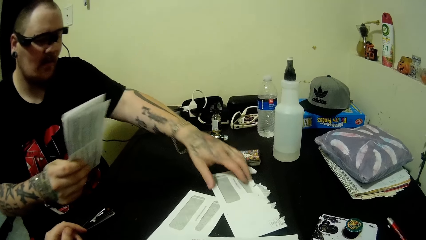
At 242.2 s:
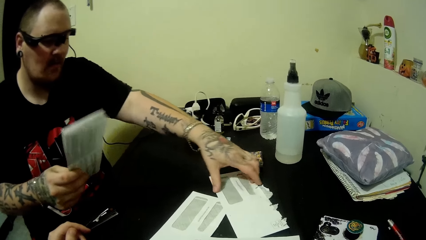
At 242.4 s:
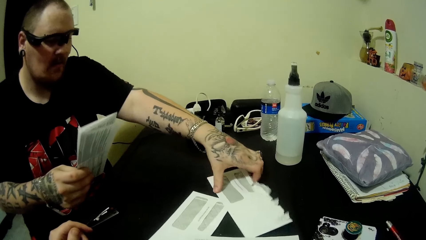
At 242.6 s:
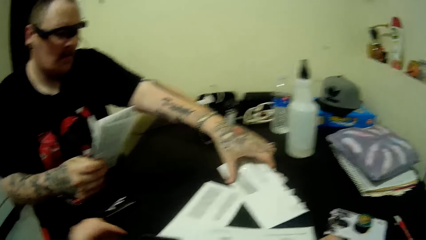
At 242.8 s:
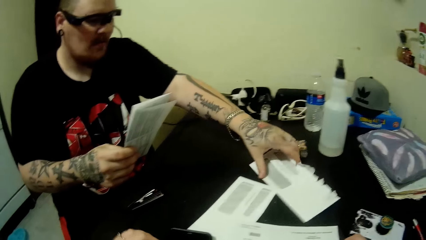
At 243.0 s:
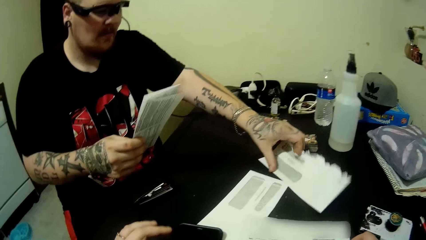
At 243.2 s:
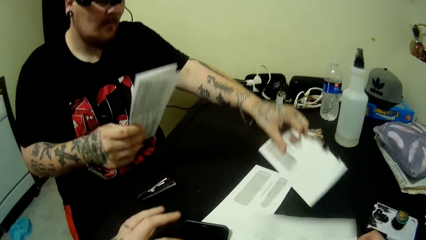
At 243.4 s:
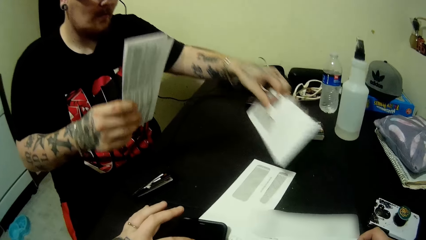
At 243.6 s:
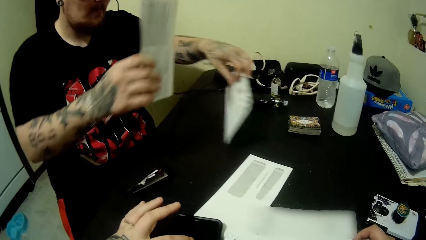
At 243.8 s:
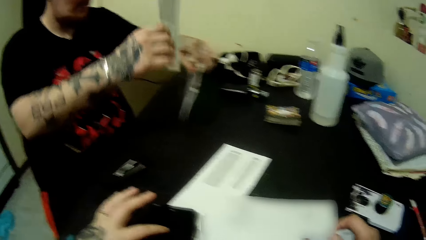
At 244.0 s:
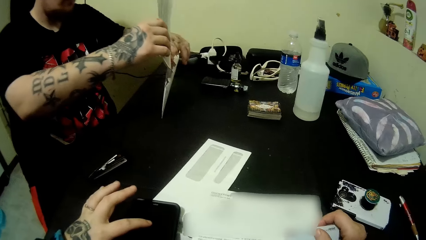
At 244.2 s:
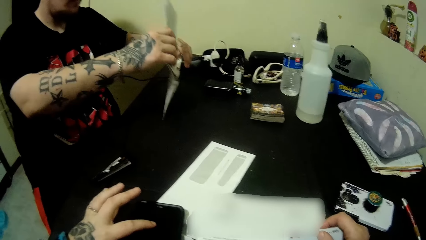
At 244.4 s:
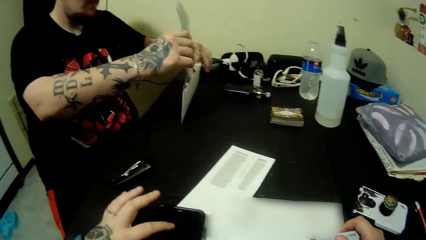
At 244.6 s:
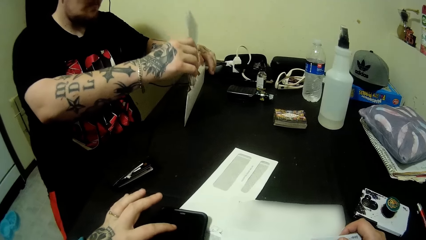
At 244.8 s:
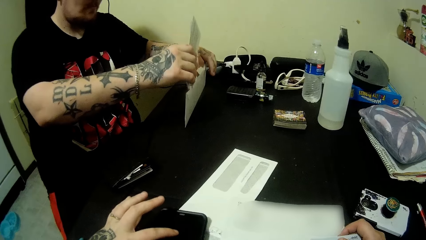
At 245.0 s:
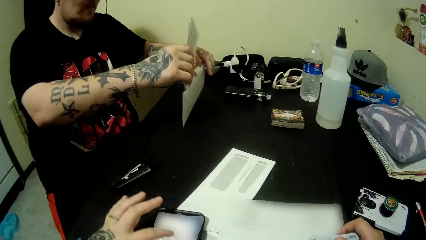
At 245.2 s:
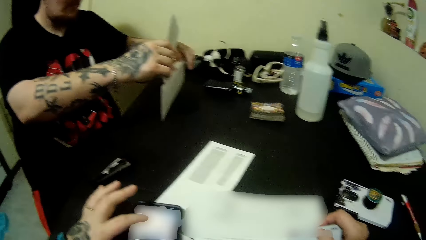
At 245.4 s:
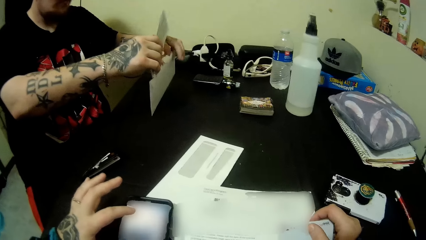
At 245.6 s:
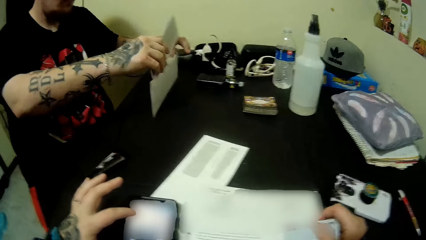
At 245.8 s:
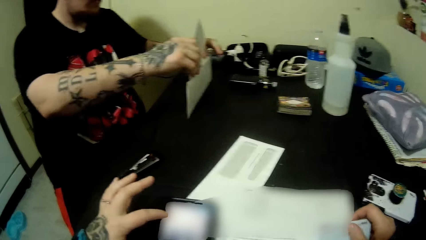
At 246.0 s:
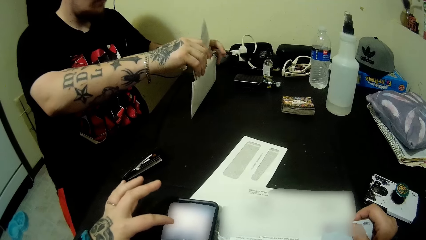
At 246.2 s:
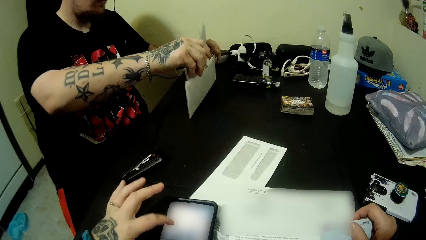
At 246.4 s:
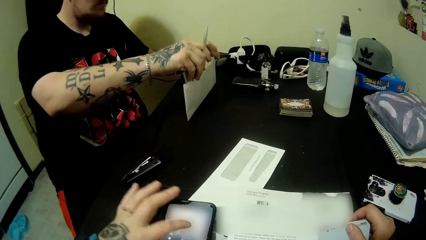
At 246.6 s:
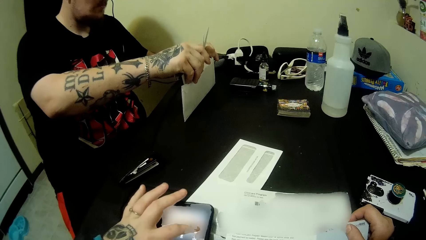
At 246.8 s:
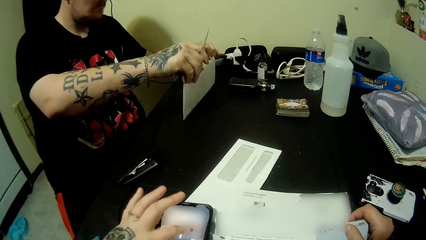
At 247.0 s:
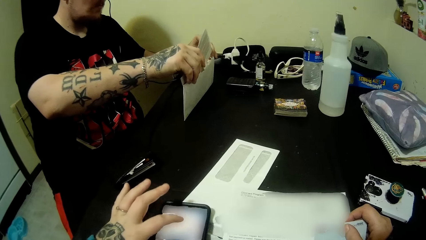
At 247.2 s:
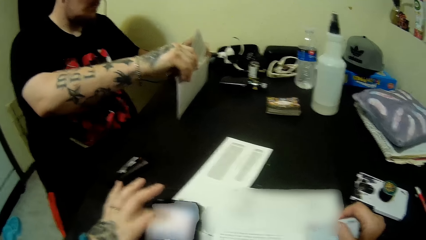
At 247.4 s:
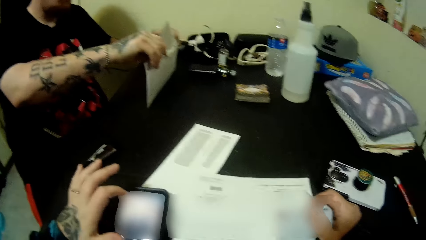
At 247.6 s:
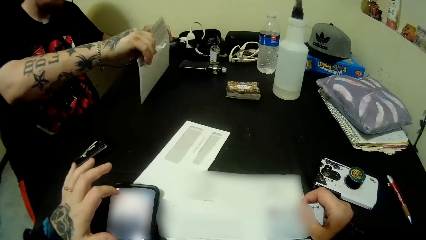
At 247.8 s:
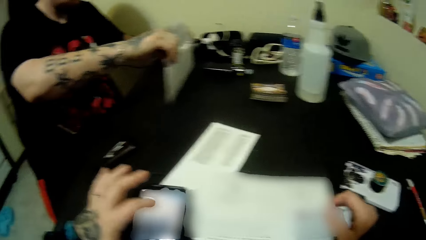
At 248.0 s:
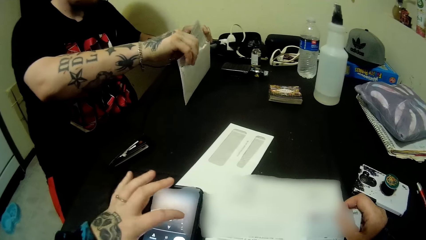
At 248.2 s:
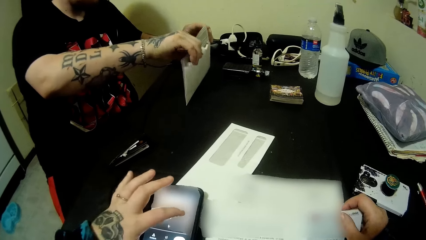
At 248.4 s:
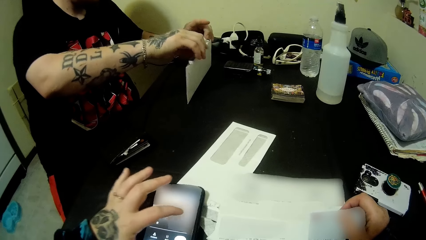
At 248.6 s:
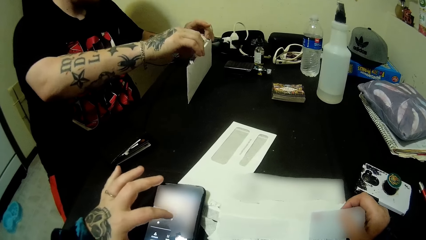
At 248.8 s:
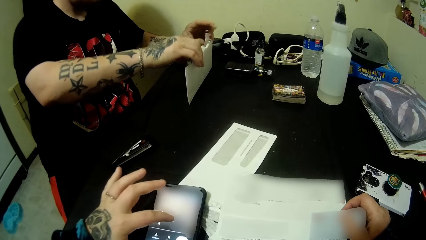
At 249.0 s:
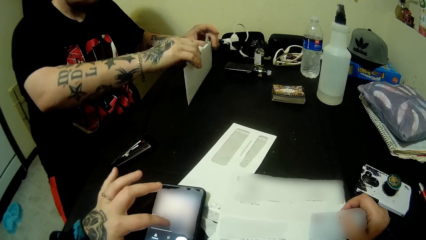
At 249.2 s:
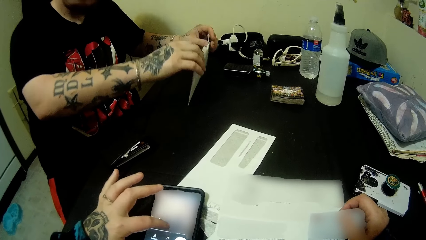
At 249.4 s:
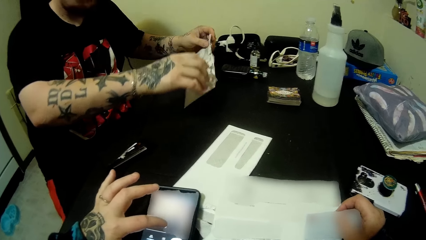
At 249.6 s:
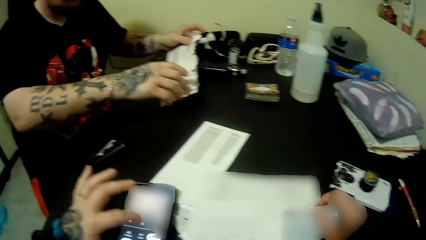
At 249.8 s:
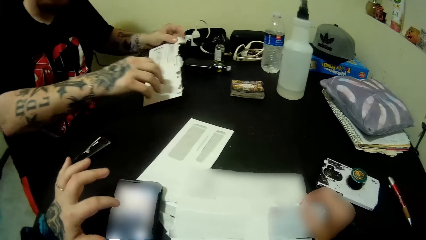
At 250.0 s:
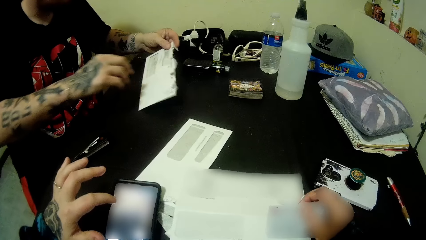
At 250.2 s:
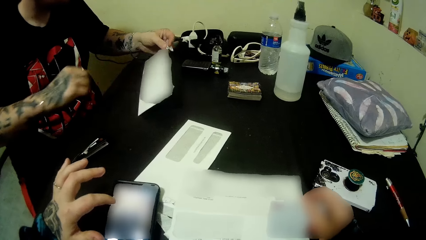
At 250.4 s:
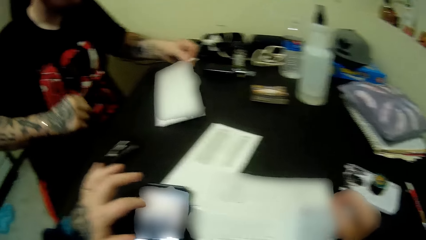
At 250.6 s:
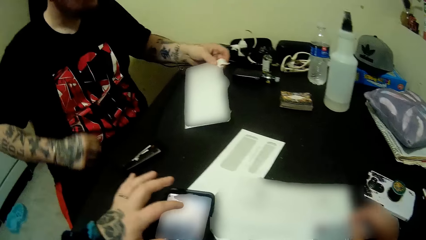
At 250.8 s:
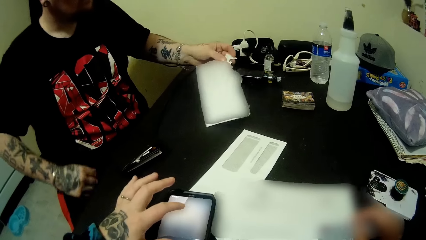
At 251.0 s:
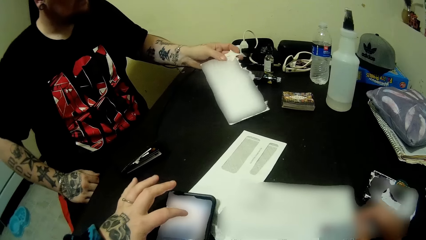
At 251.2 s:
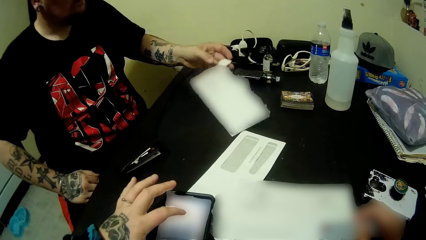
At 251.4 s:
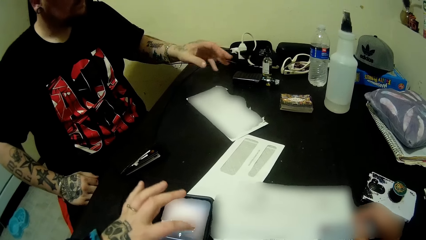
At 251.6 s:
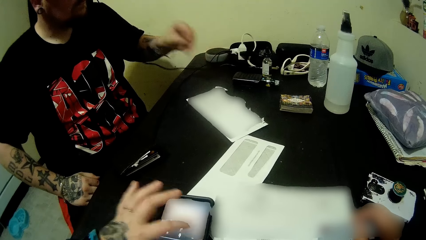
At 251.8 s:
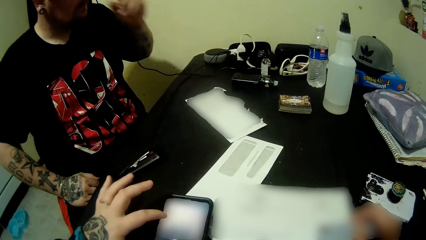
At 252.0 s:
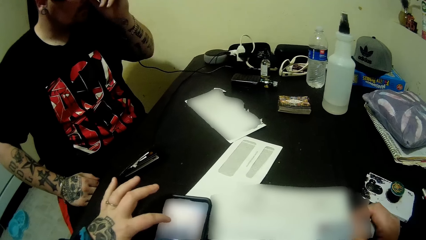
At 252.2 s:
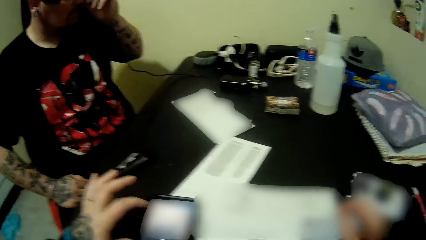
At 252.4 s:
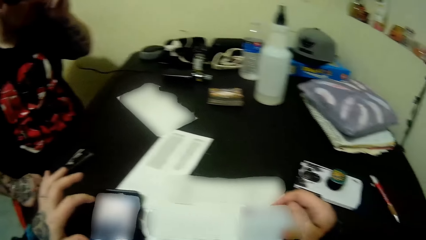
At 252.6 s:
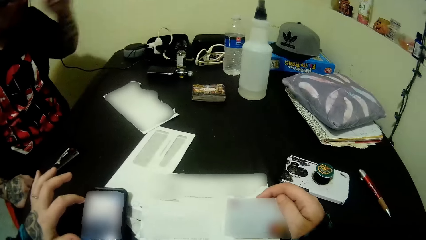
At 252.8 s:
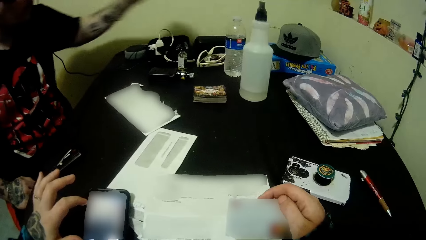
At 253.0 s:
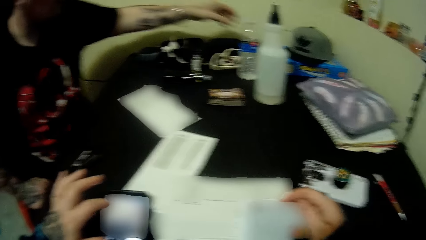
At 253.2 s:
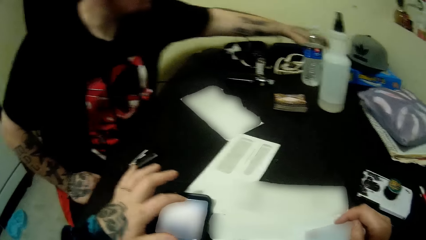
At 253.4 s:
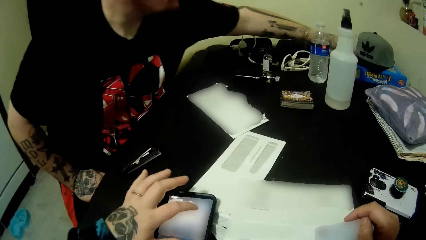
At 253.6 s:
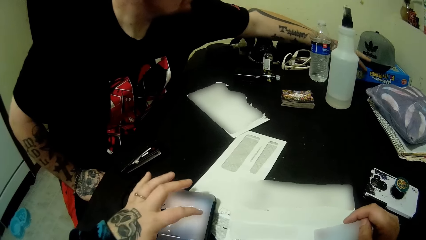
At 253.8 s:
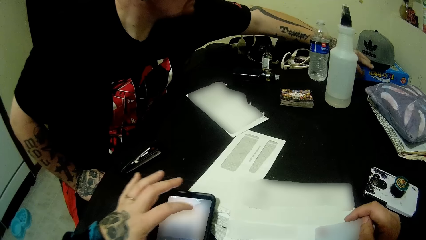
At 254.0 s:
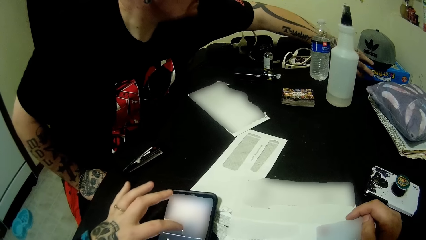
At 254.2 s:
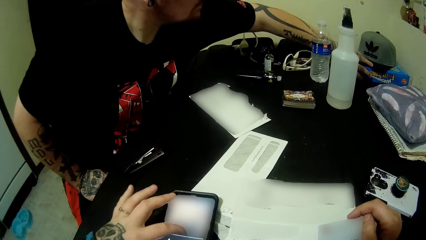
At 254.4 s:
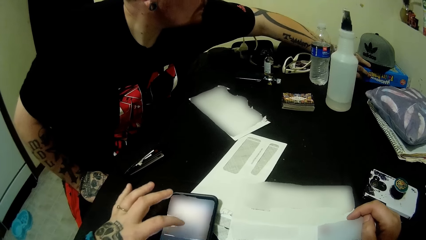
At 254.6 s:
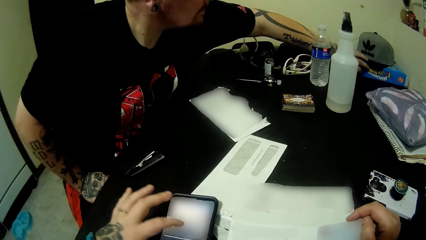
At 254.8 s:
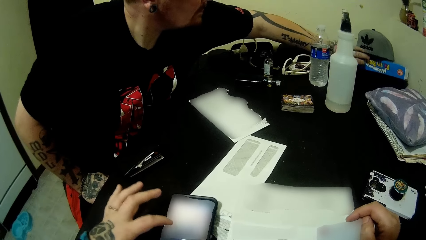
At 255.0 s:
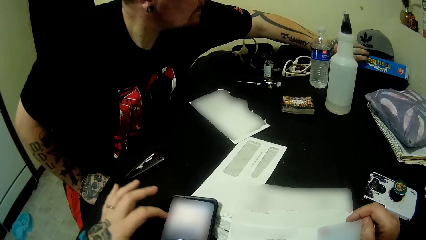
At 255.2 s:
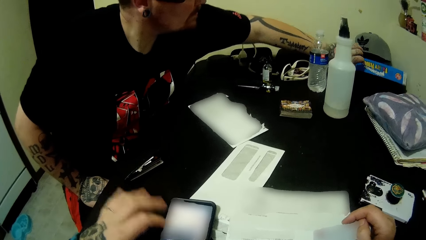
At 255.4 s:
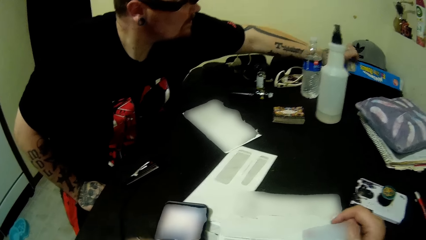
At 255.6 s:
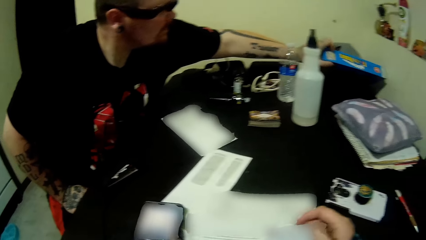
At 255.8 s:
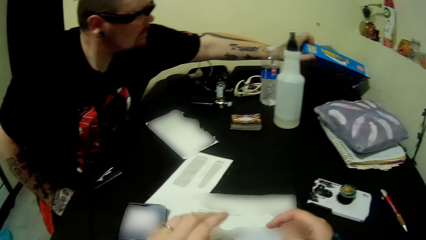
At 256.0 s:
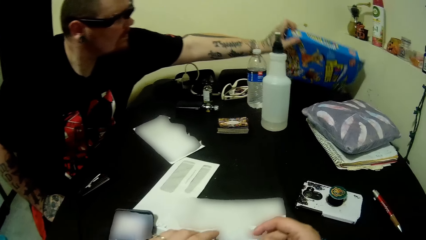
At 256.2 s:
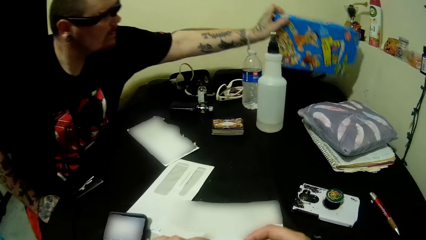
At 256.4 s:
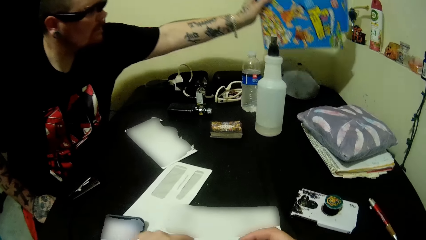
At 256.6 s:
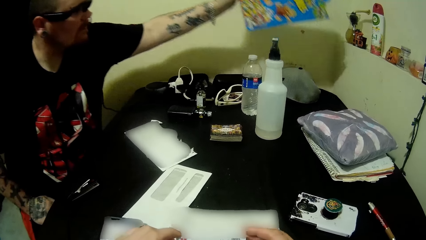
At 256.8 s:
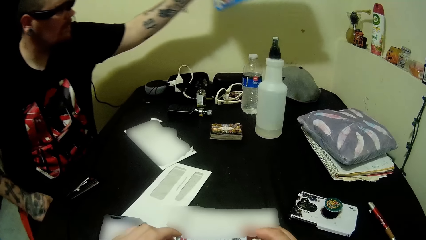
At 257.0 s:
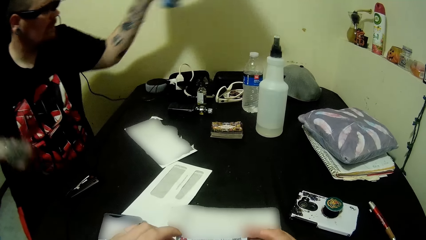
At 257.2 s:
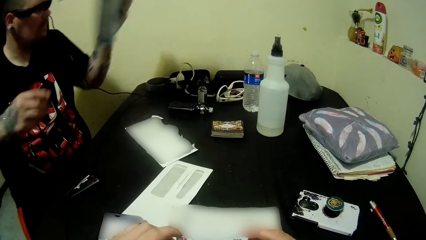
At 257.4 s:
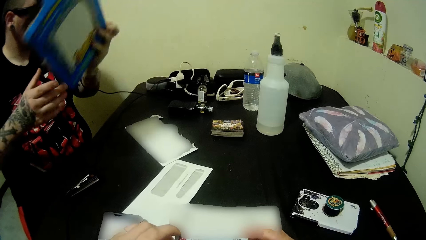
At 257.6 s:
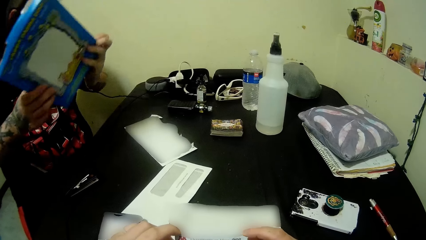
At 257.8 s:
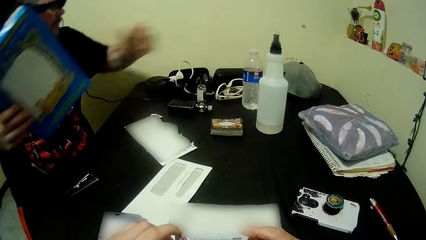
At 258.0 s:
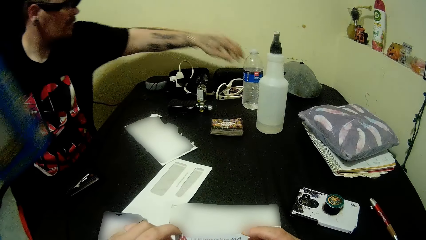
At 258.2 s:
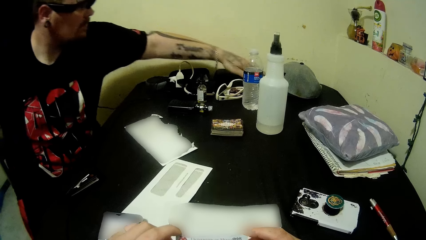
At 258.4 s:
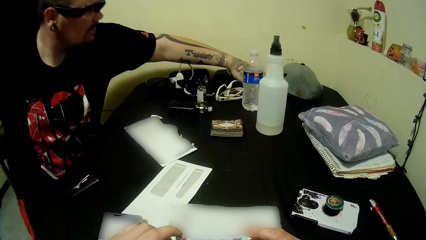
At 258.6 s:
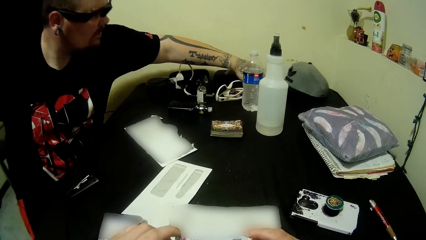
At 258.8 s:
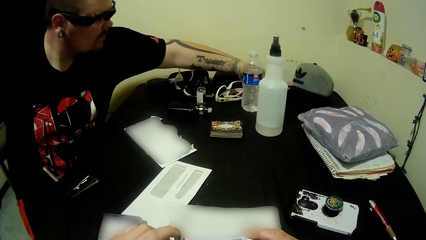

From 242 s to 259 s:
A person holds the paper. The person places the paper in the envelope. The camera wearer uses the phone. The person picks up a book. The person holds the box.
